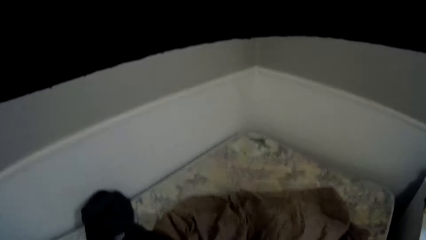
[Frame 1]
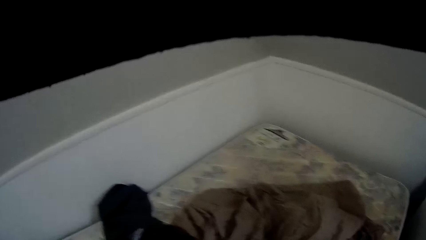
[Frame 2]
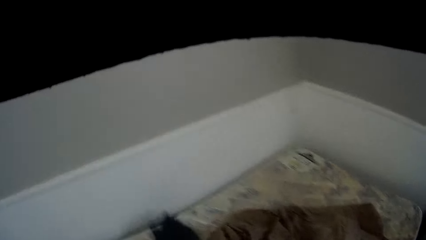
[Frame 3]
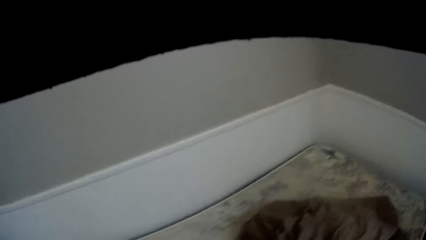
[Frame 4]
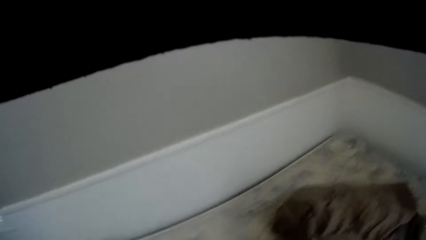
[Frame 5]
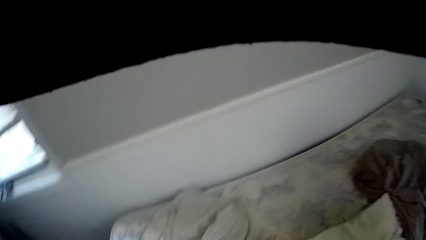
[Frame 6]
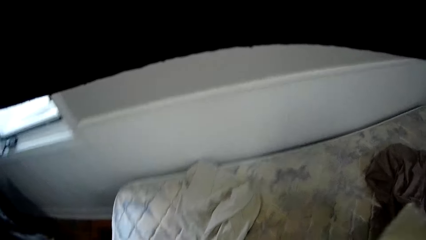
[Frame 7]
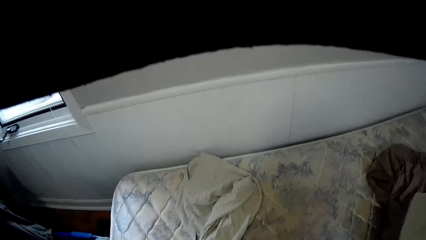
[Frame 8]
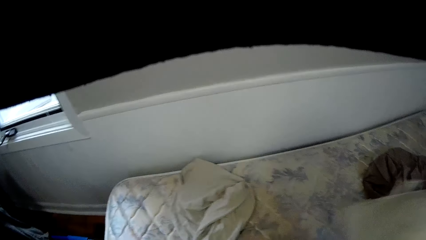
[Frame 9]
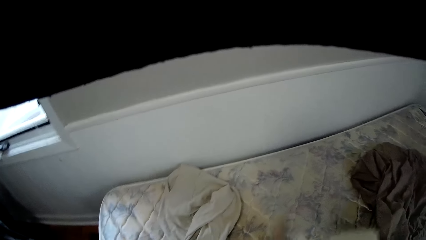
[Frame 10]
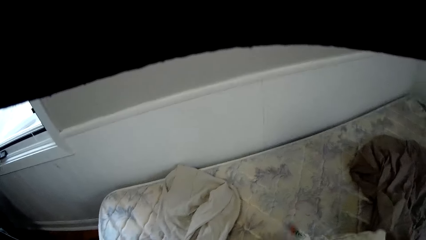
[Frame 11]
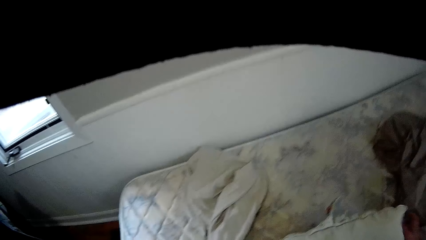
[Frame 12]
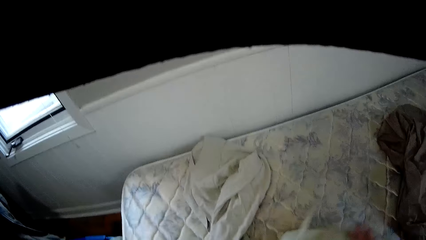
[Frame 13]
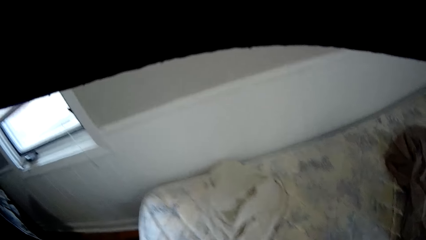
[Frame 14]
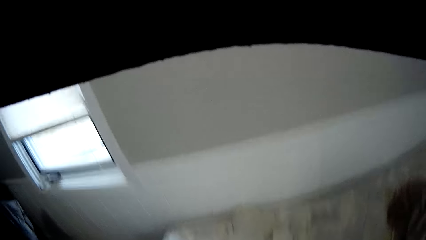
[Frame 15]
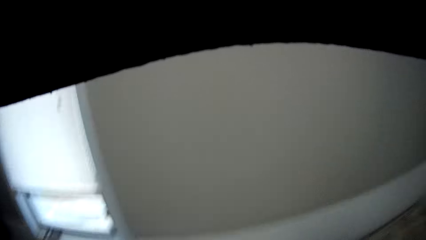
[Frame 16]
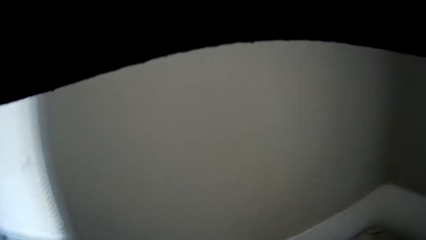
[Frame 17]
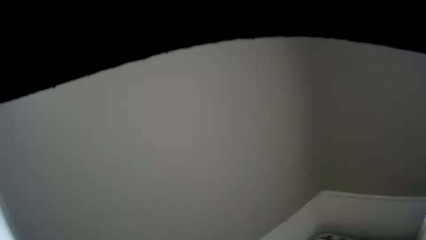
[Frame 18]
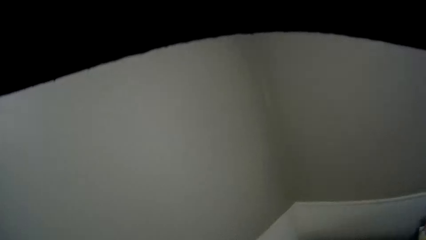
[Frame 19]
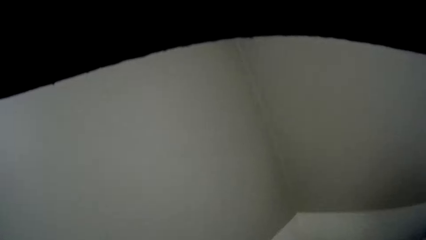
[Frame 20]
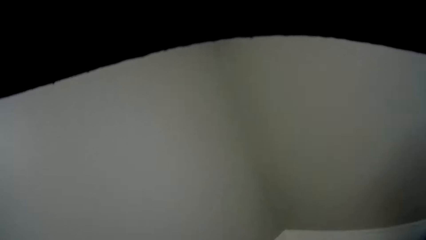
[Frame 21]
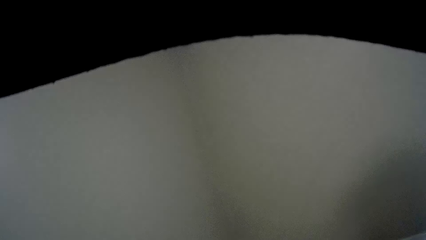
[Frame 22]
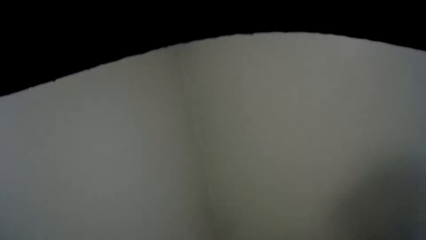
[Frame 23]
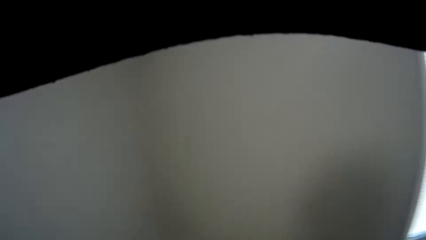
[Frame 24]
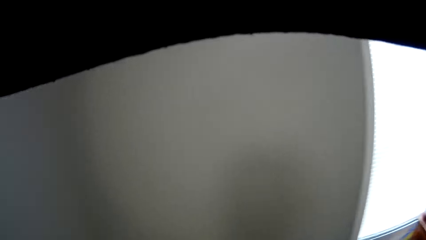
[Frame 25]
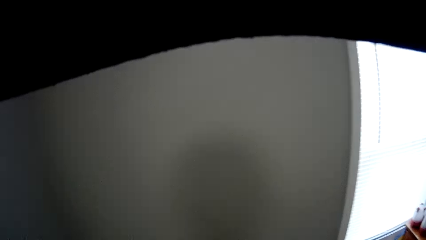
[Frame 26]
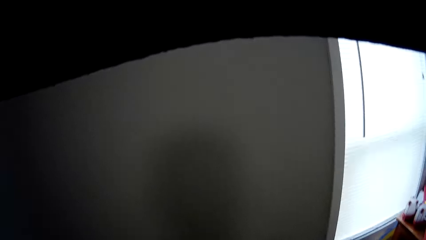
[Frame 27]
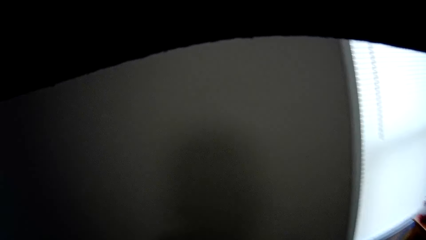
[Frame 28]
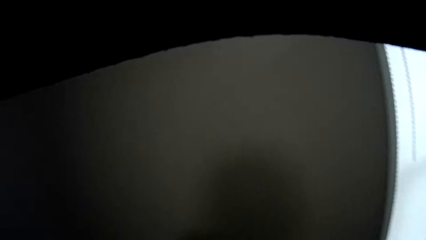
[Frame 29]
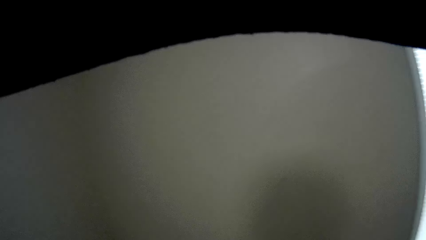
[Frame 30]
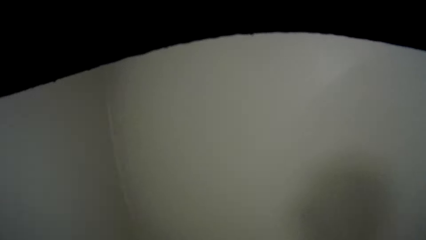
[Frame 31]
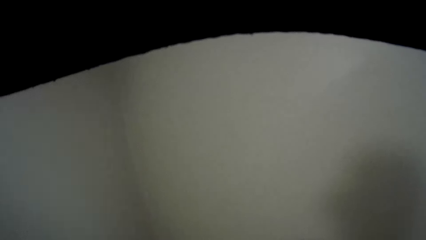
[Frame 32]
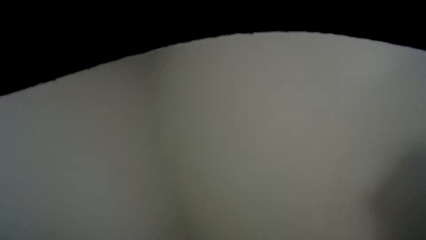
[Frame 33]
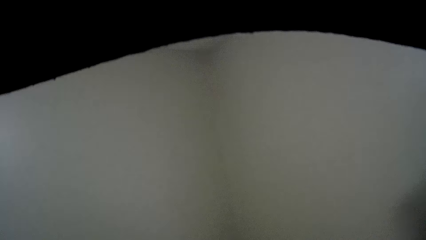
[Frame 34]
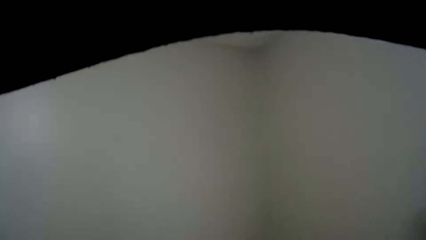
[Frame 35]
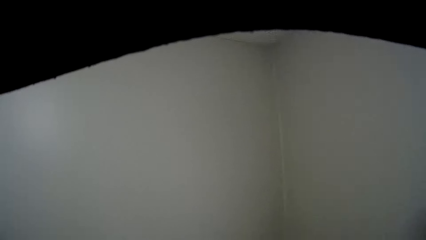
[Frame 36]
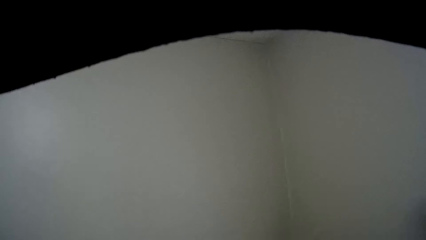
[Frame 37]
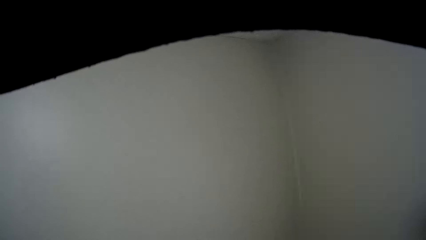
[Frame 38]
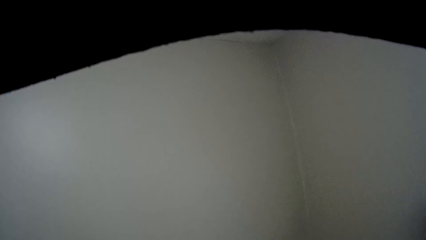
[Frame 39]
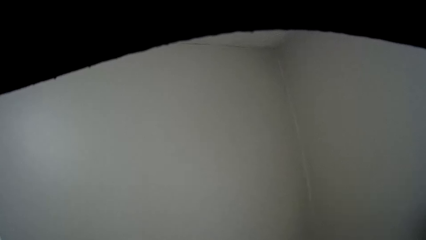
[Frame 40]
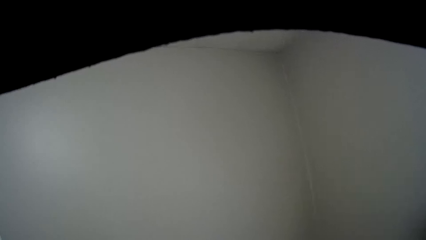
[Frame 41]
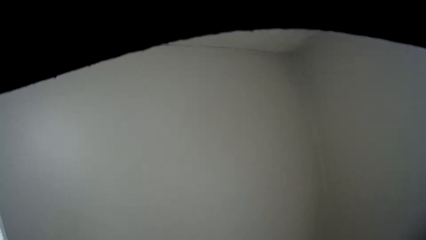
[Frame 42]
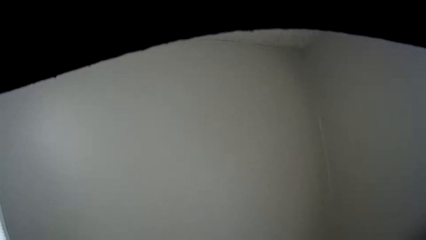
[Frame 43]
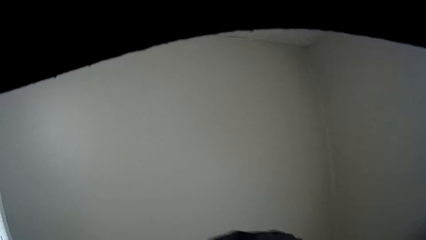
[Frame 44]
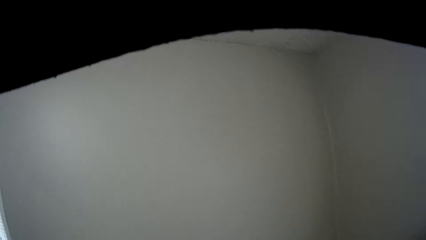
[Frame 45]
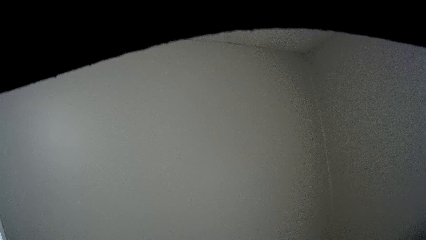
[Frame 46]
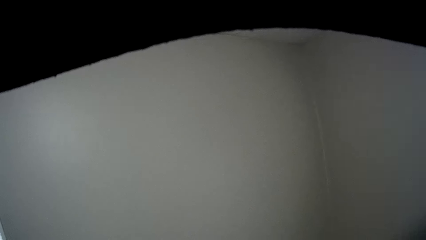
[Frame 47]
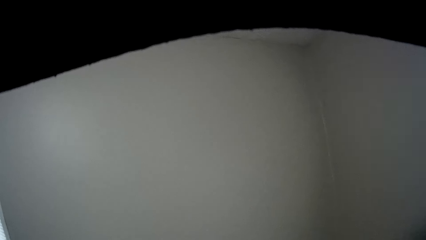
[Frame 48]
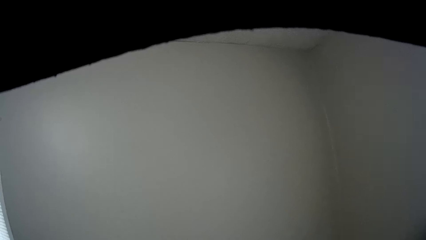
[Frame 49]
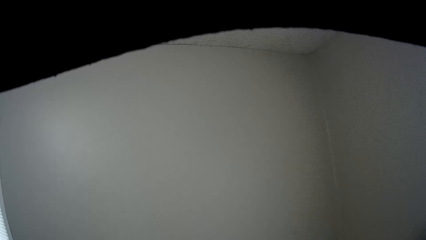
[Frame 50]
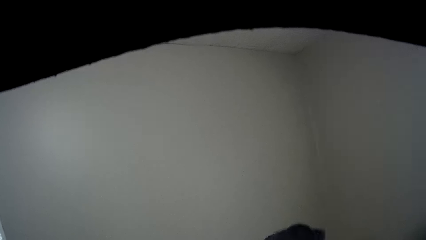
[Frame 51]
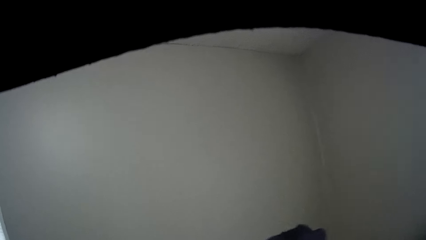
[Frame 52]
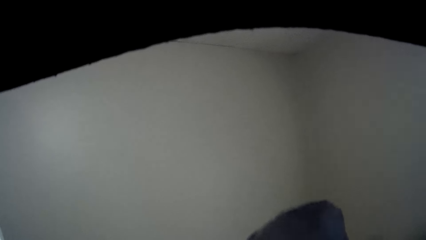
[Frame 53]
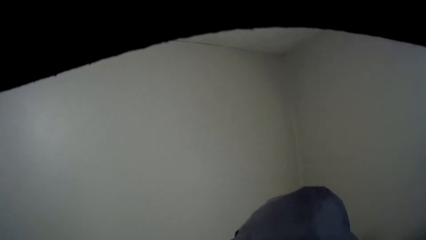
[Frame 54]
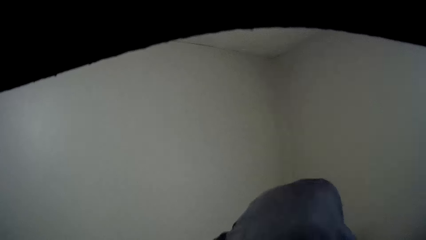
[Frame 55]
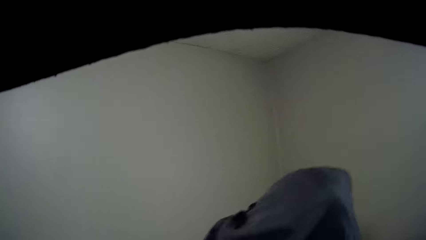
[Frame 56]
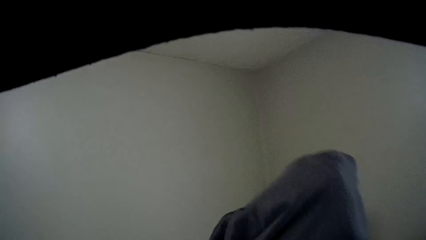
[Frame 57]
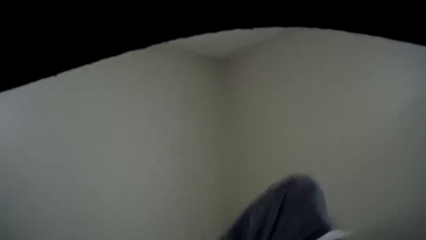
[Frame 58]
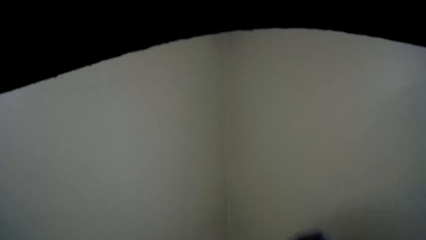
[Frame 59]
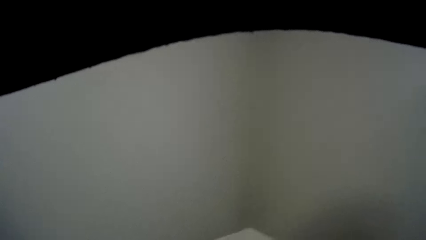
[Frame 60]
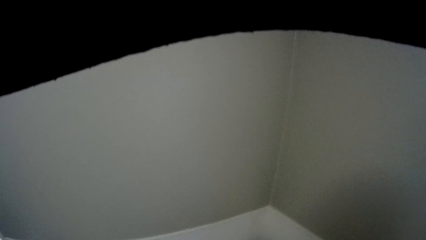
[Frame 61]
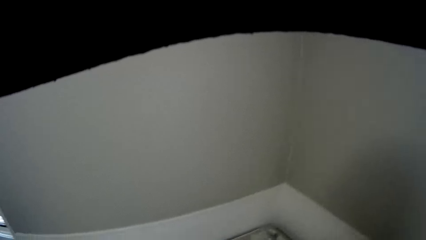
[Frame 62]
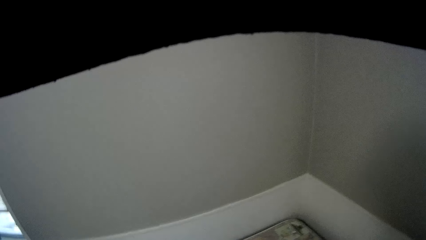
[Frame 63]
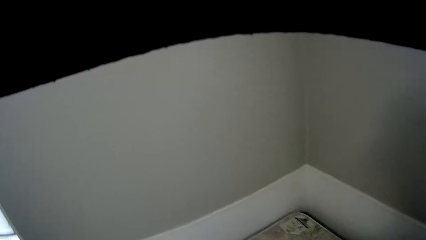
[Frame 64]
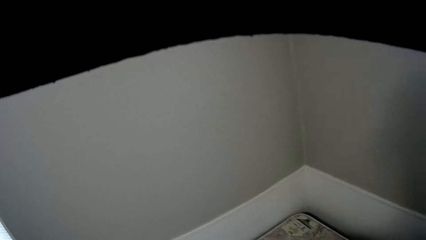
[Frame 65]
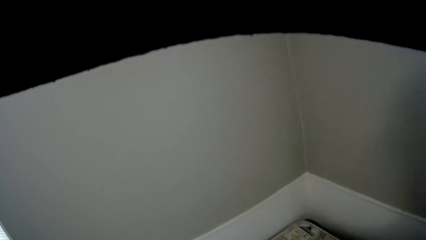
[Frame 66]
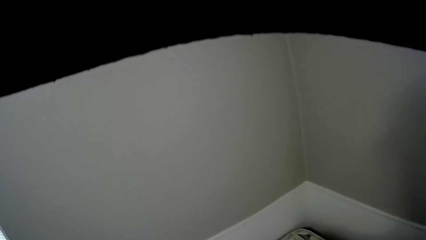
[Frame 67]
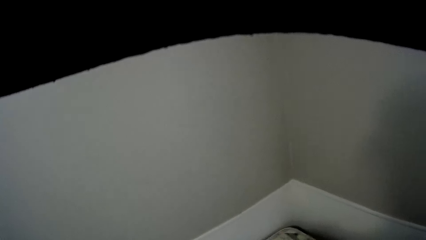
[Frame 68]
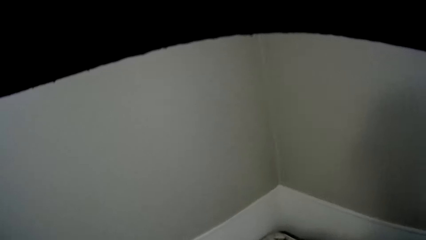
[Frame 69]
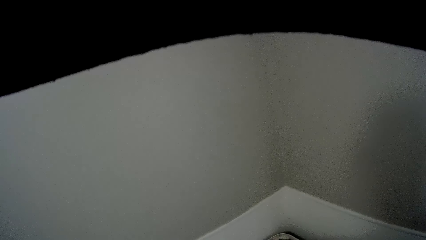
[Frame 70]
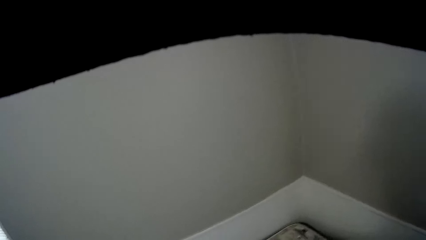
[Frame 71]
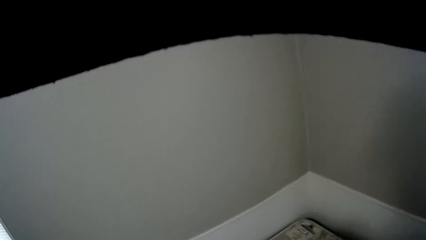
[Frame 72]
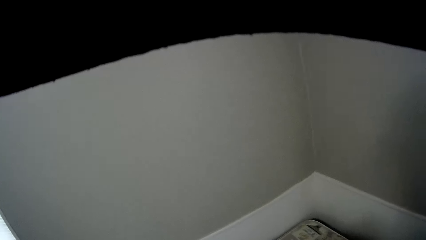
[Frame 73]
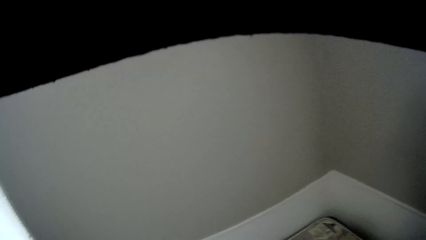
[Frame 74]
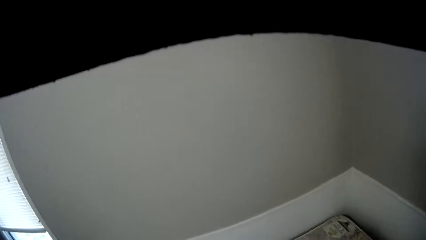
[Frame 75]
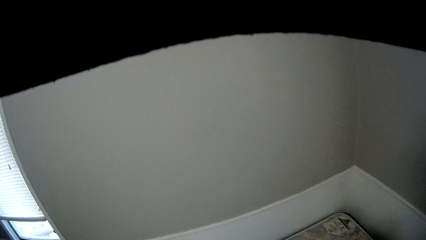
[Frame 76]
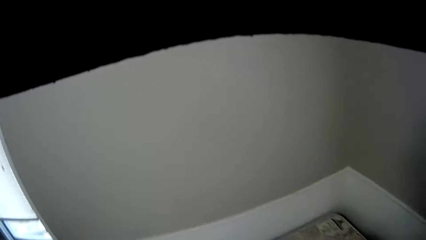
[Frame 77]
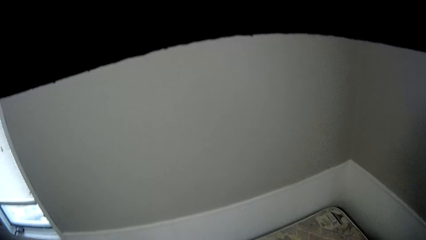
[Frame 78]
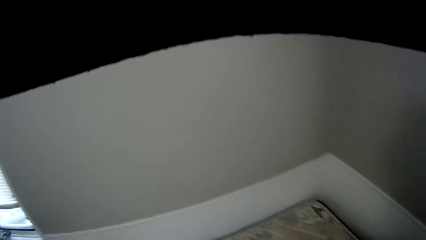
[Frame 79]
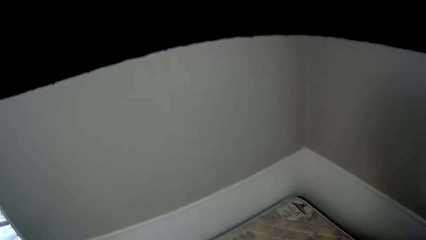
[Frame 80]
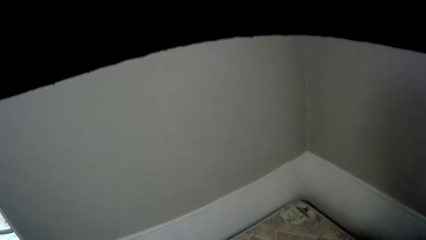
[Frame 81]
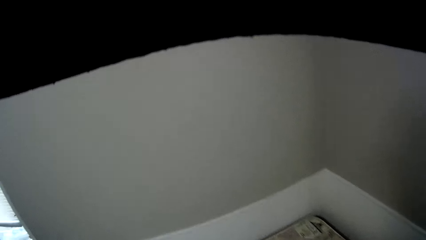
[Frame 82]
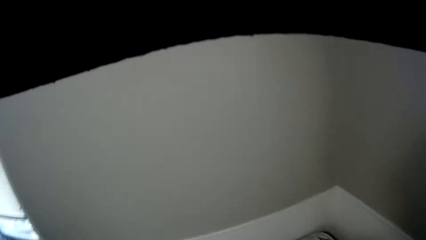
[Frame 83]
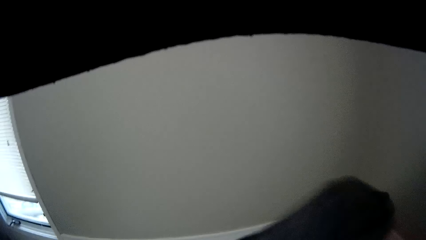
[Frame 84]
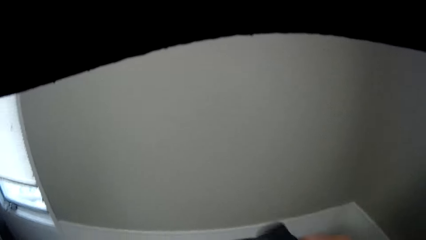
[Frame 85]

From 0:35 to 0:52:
The camera wearer moves the cloth. They walk in the bedroom. They hold the cloth. They walk in the bedroom.
